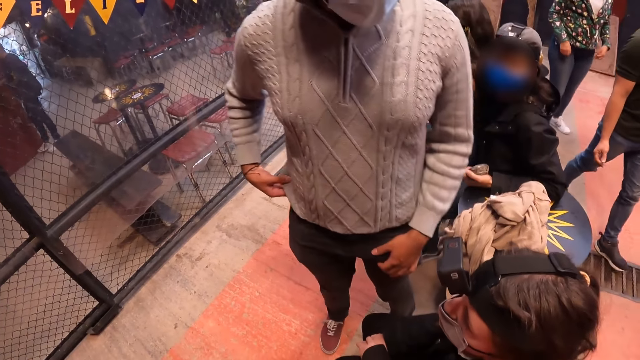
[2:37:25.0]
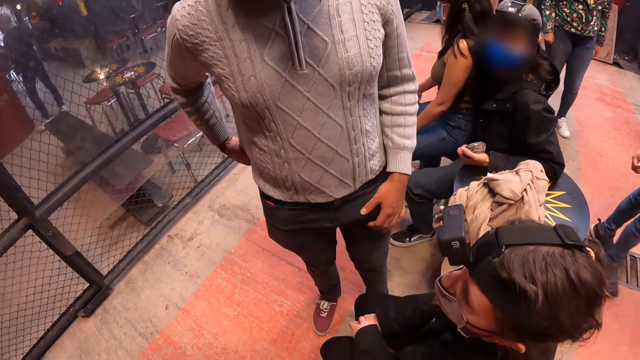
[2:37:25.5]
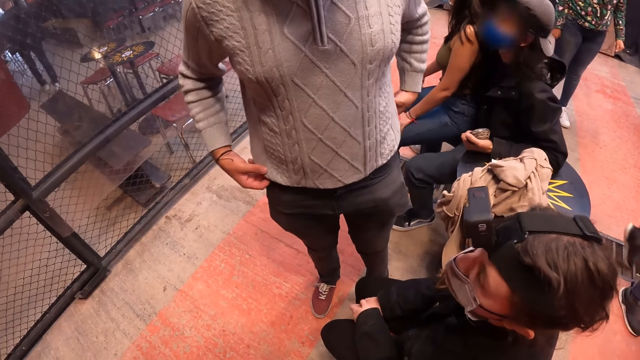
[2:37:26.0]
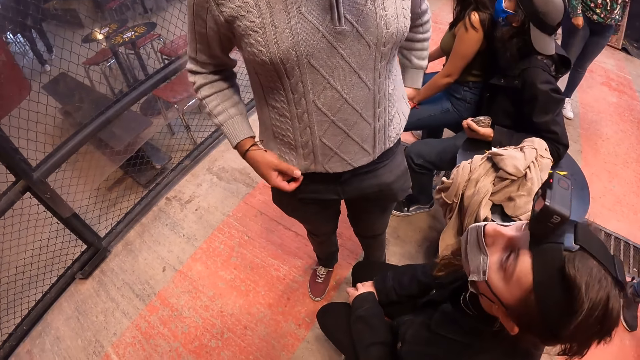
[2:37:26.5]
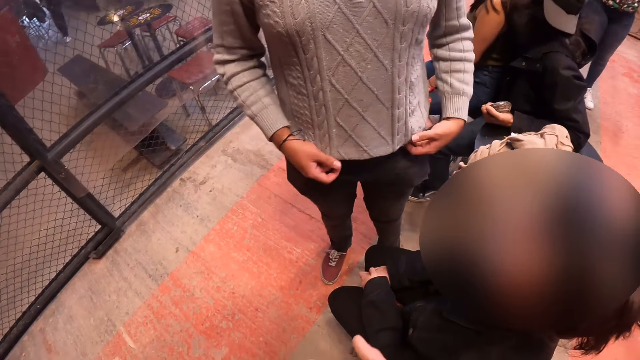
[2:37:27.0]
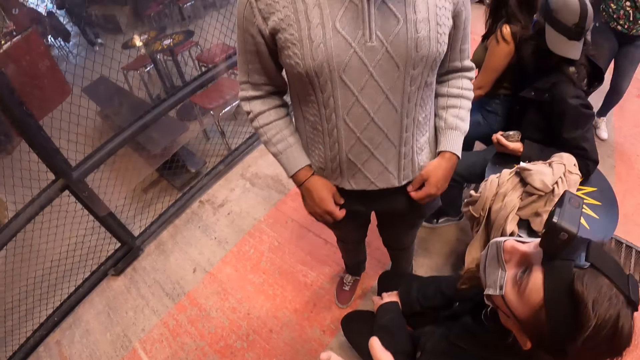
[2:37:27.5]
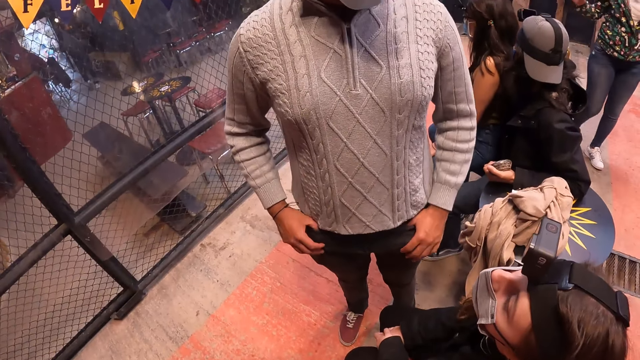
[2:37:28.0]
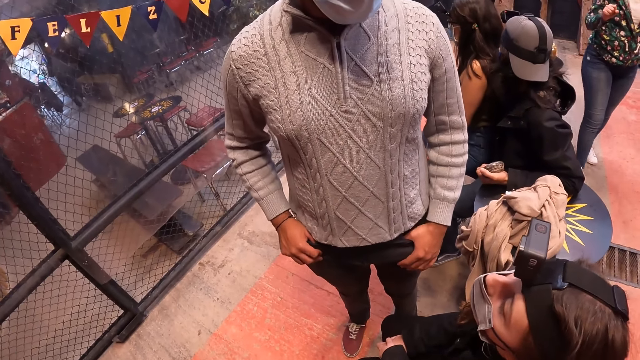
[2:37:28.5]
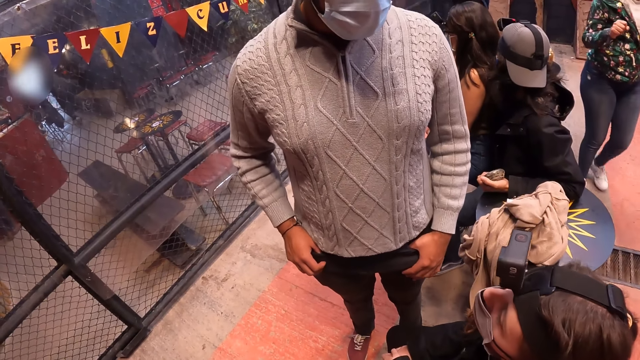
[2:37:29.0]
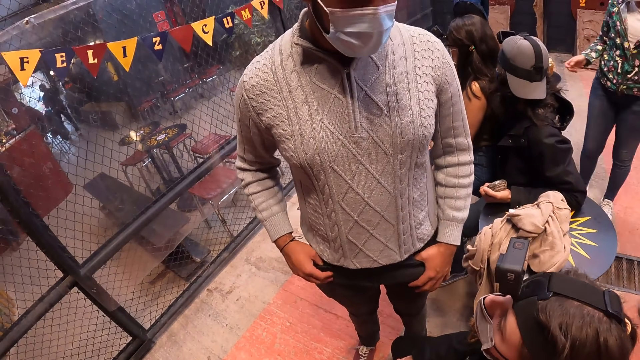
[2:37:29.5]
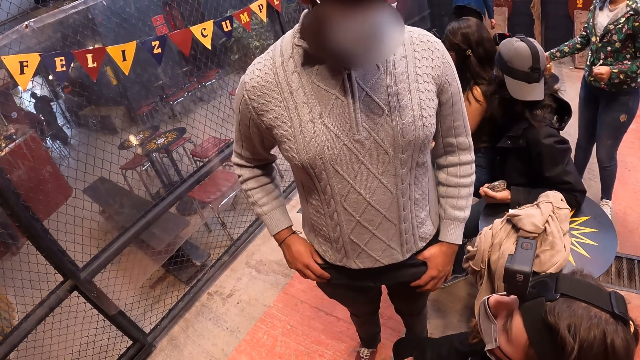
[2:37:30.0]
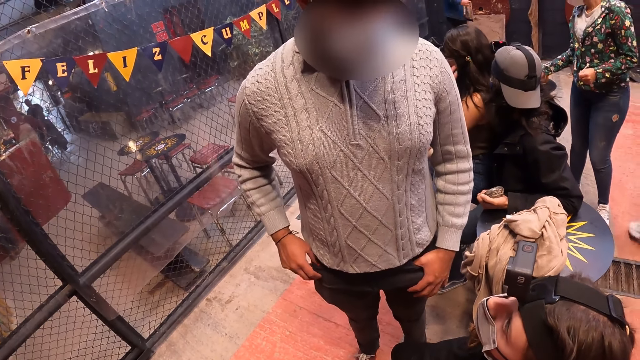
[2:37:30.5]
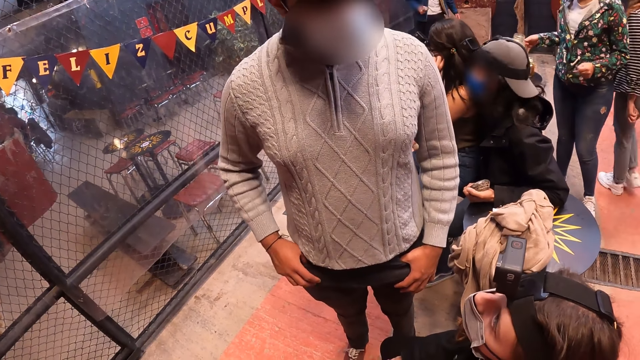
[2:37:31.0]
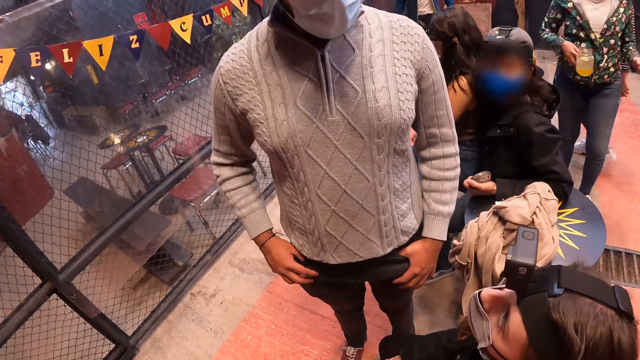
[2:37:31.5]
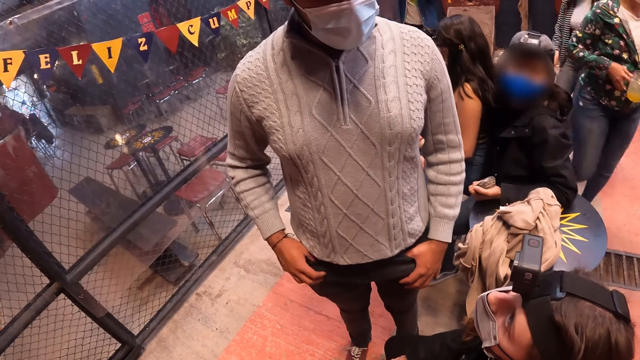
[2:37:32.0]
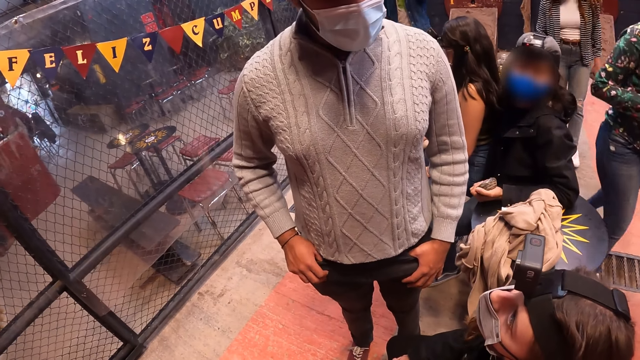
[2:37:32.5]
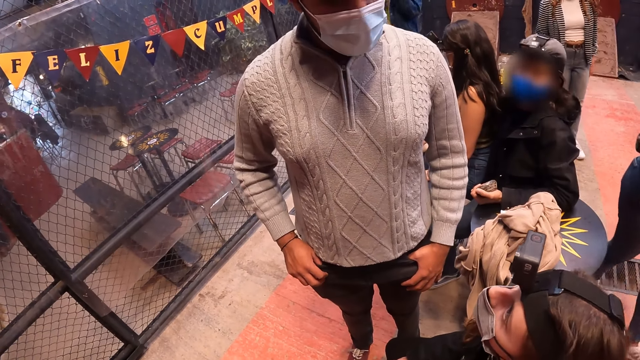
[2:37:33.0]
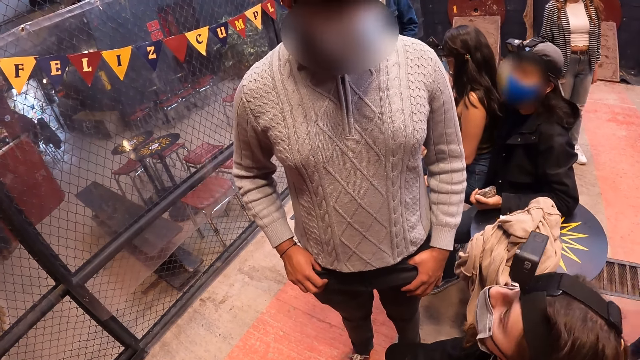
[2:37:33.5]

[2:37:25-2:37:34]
A man puts both hands into the pocket of his trousers. Another man takes a stone from the board on the floor with his right hand. The other man walks towards the table on the floor and lifts his left hand towards his face.

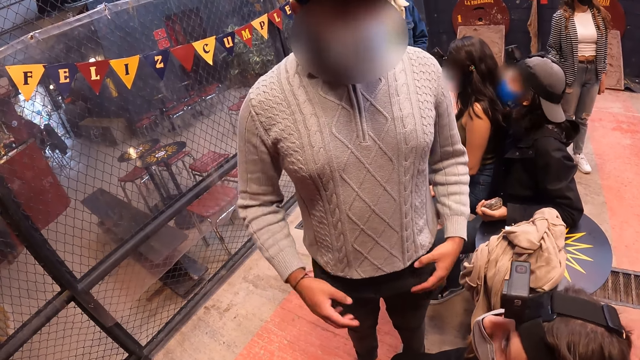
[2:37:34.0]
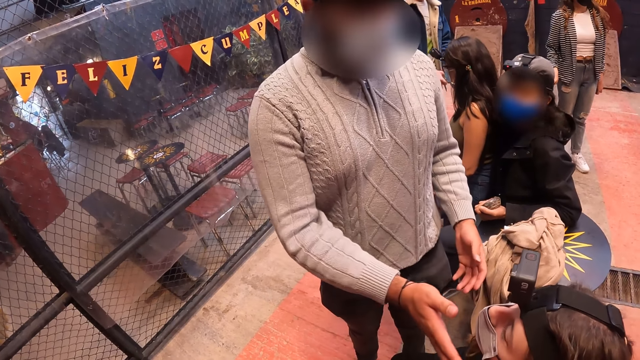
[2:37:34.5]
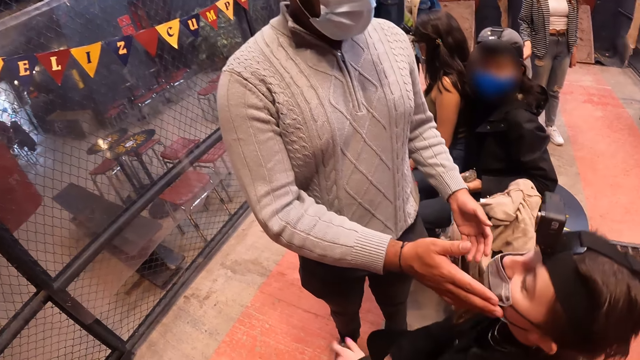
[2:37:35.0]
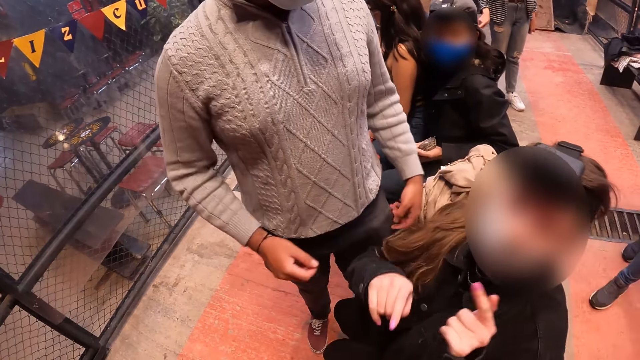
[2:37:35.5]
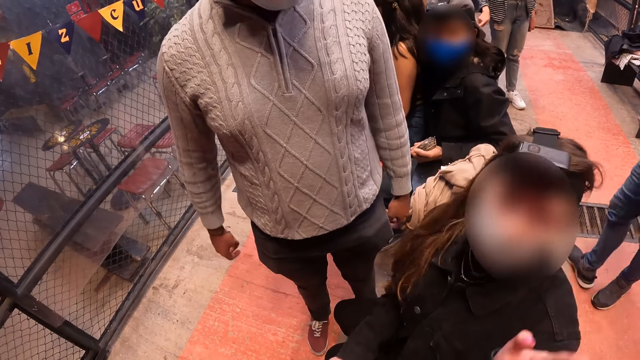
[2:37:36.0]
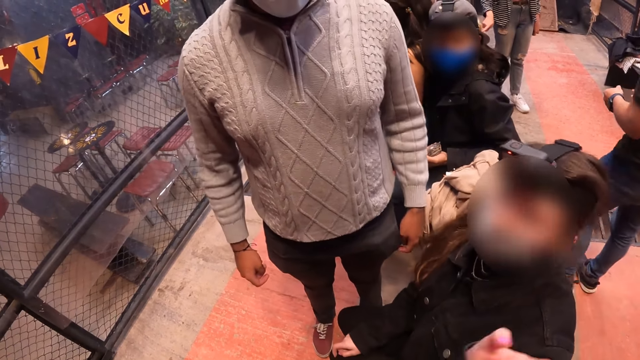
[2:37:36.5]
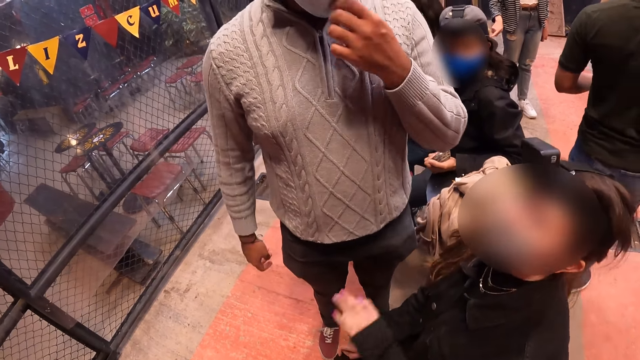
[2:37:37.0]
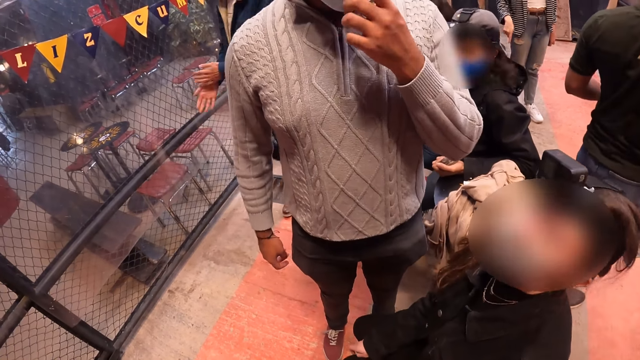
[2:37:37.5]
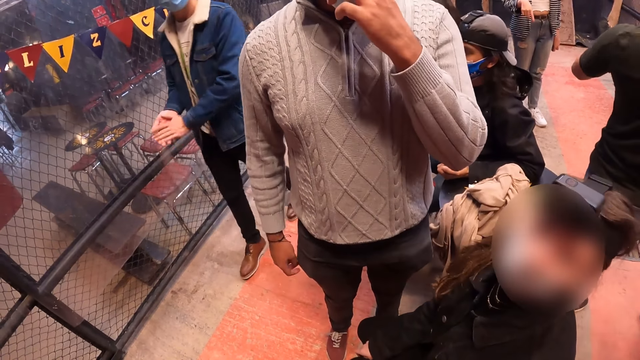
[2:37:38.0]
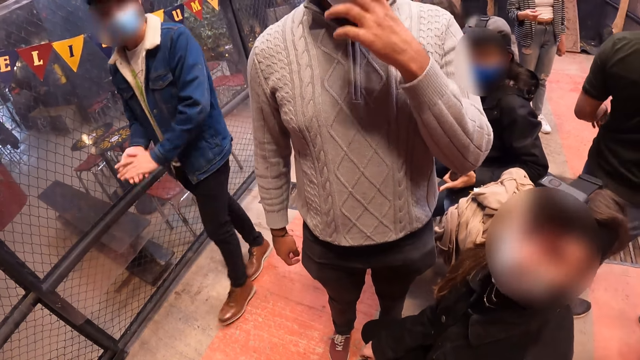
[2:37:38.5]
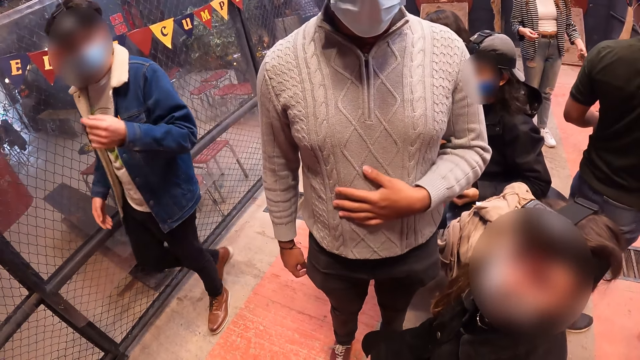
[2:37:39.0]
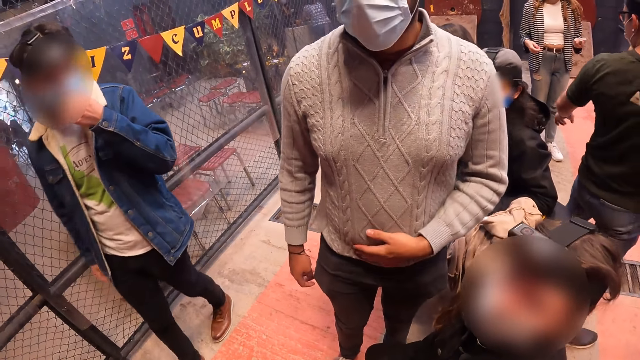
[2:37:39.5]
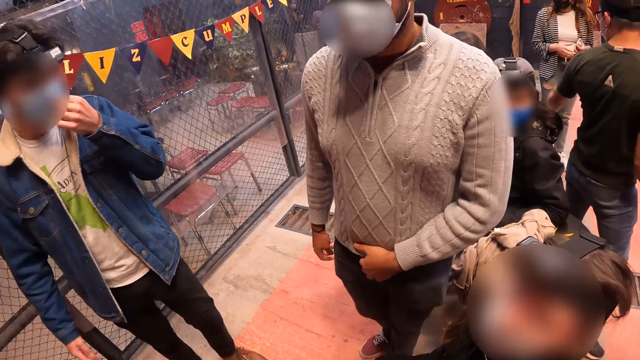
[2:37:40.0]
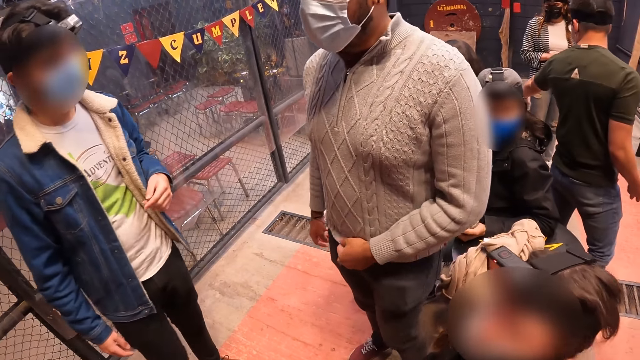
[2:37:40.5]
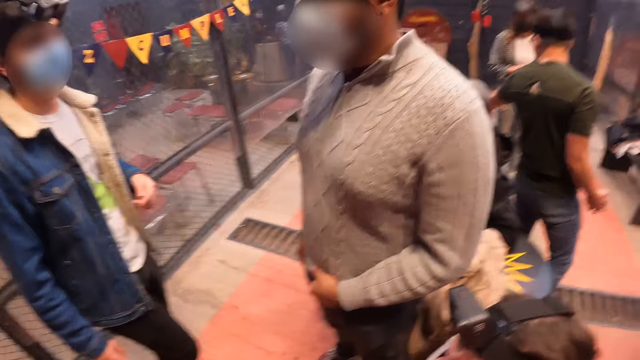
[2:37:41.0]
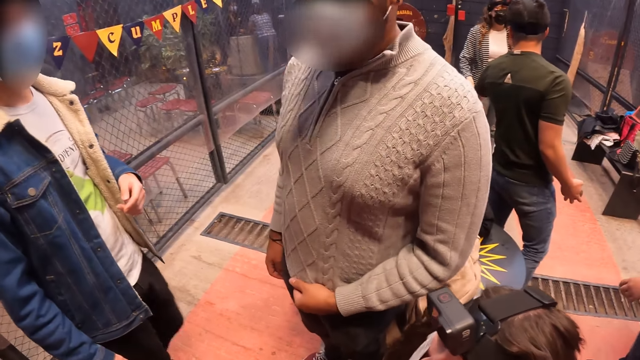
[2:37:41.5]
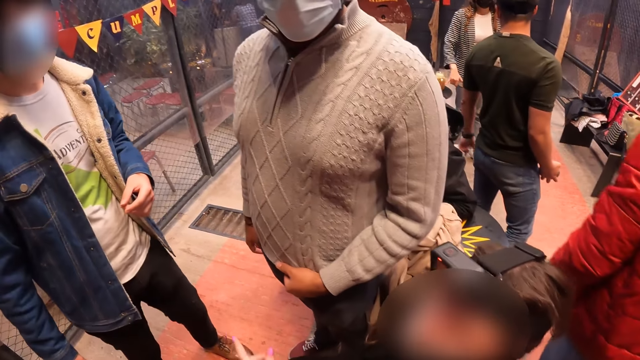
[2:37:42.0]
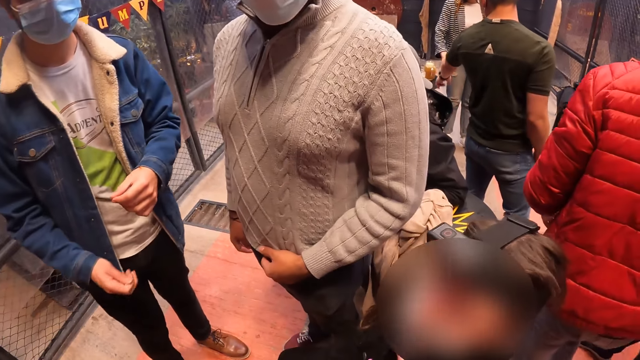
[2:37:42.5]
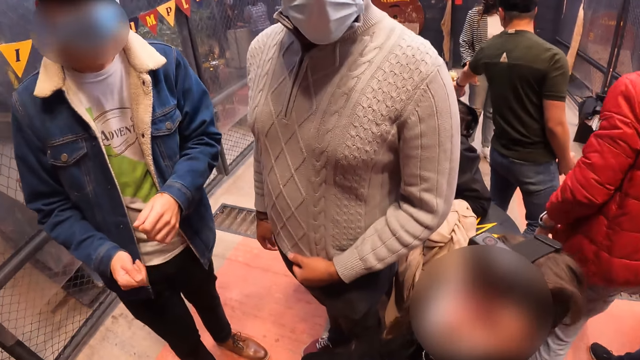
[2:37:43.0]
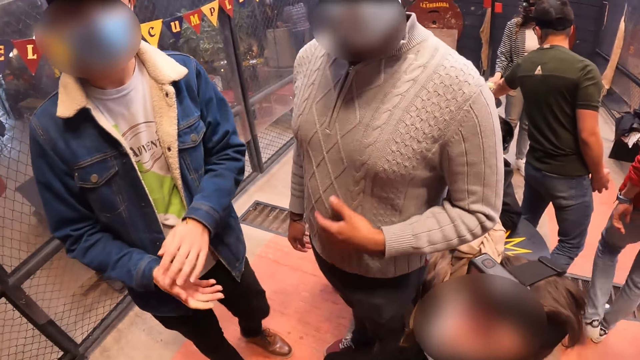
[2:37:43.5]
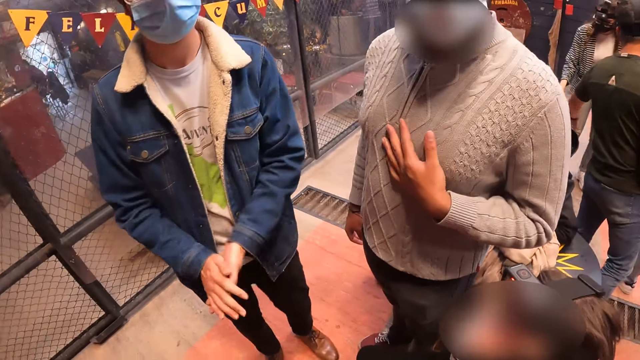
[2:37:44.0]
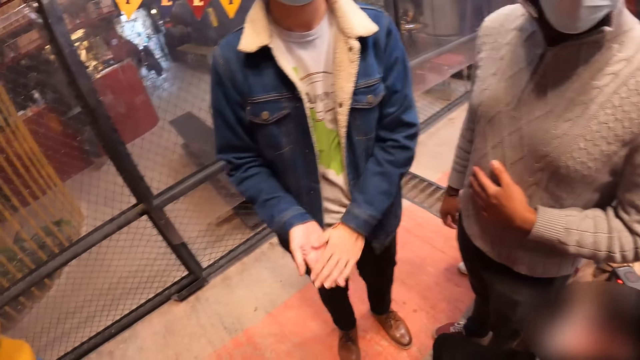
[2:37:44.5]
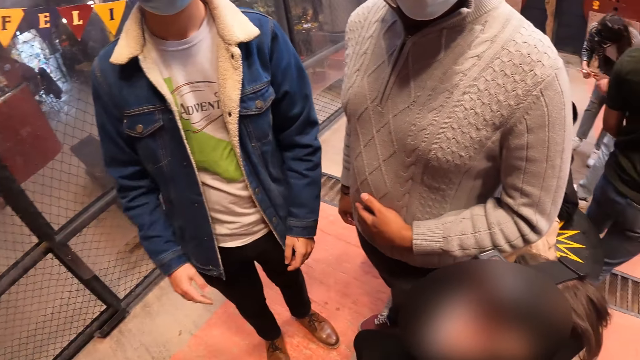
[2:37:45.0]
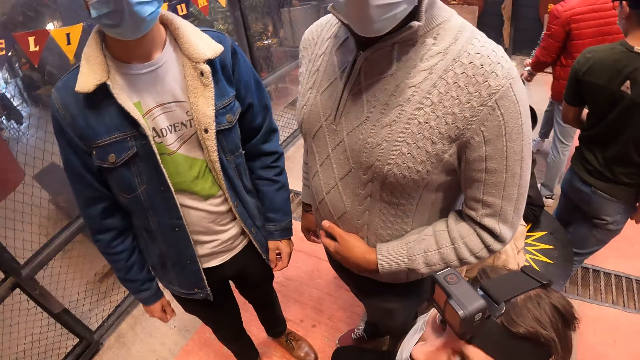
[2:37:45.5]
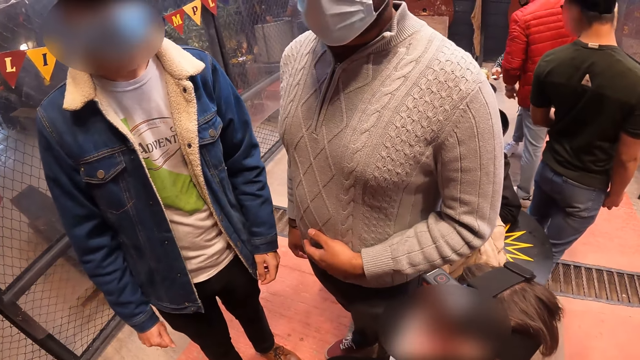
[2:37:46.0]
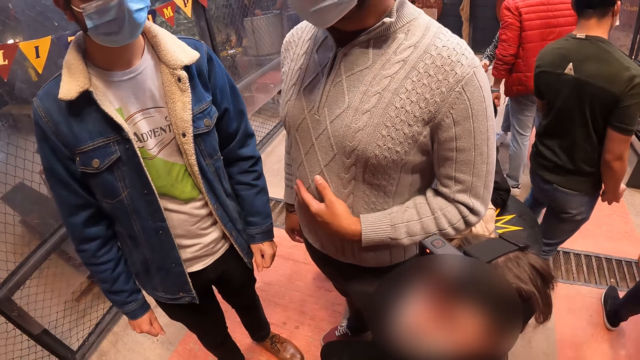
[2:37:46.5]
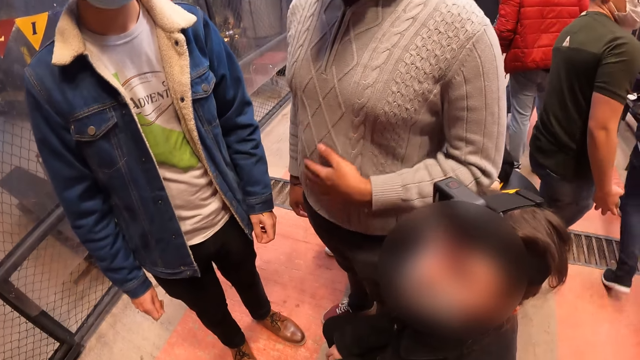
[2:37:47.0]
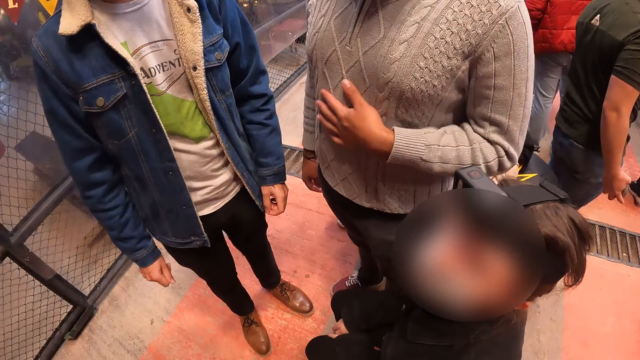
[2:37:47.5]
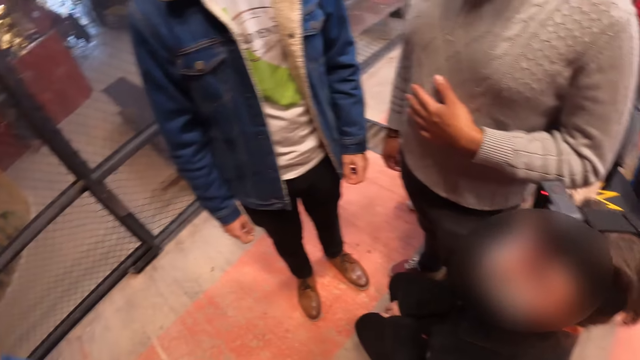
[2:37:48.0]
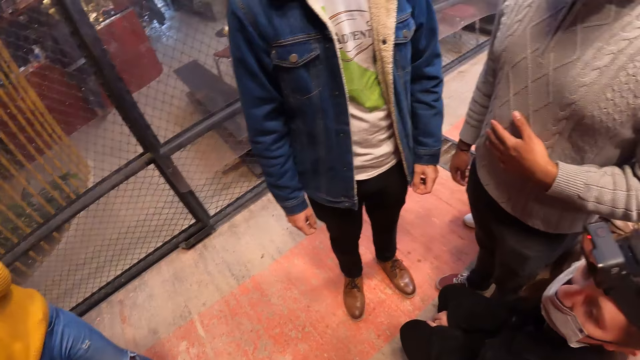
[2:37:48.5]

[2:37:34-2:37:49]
A man touches the nose mask on a woman's face with his right hand. The camera wearer speaks to the woman. The first man adjusts the nose mask on his face with his left hand. Another man wipes both hands together and walks towards the first man. The other man adjusts the nose mask on his face with his left hand. The other man wipes both hands together. The first man rubs his left hand on his sweater.
